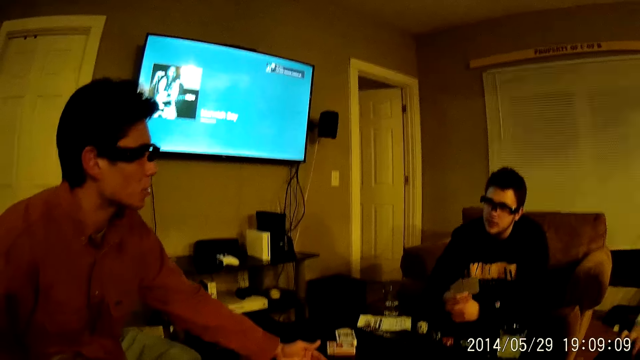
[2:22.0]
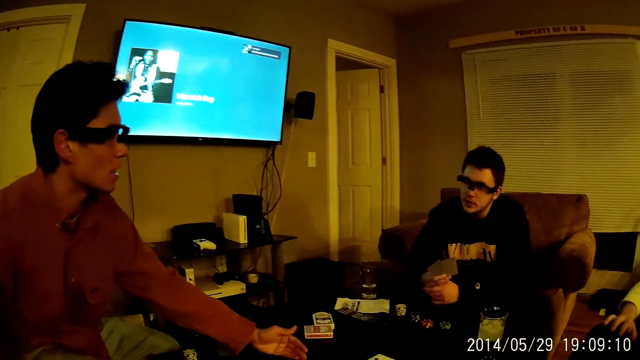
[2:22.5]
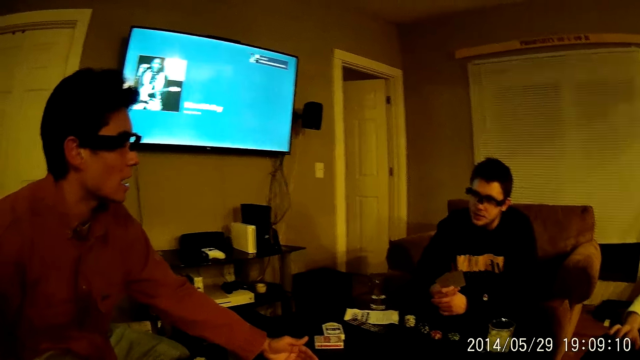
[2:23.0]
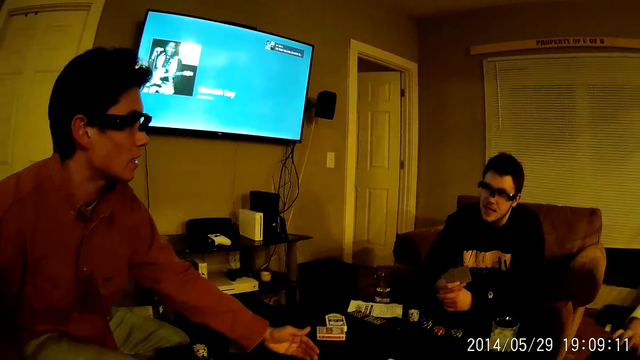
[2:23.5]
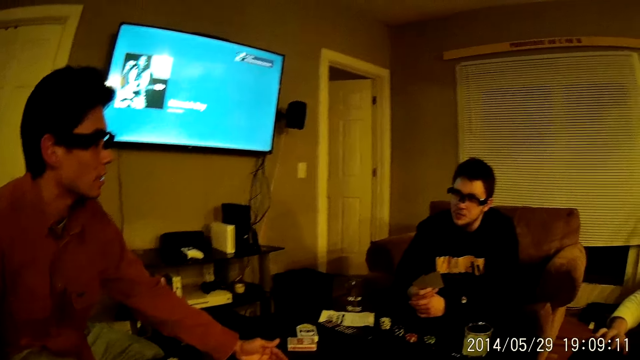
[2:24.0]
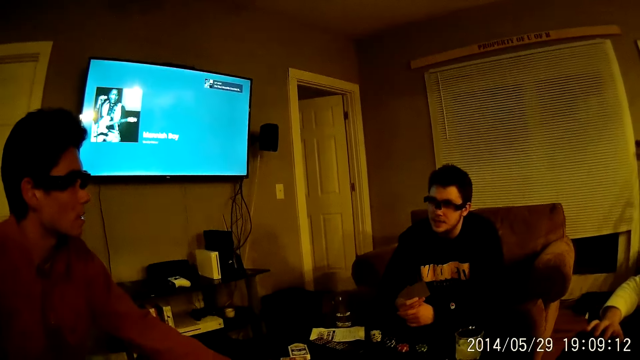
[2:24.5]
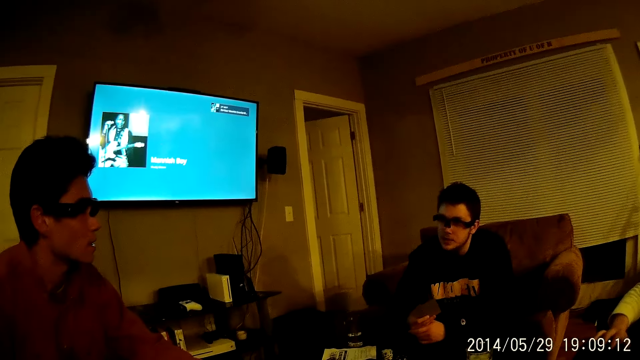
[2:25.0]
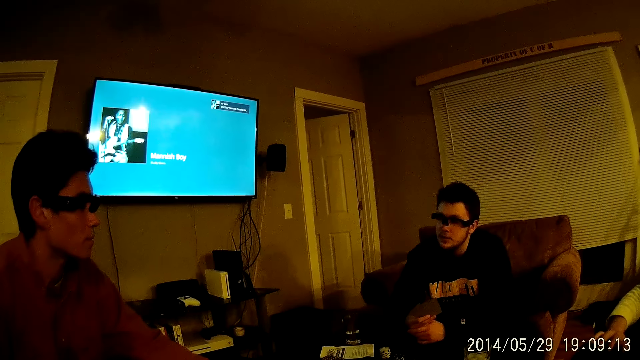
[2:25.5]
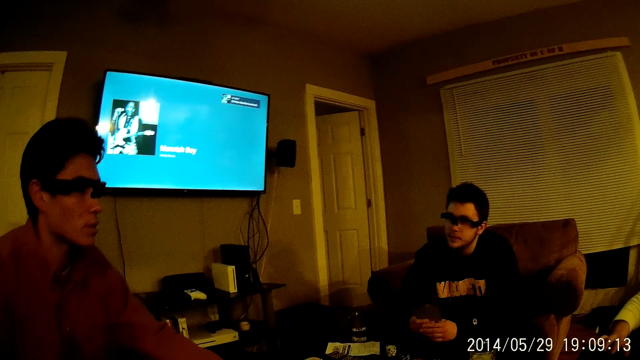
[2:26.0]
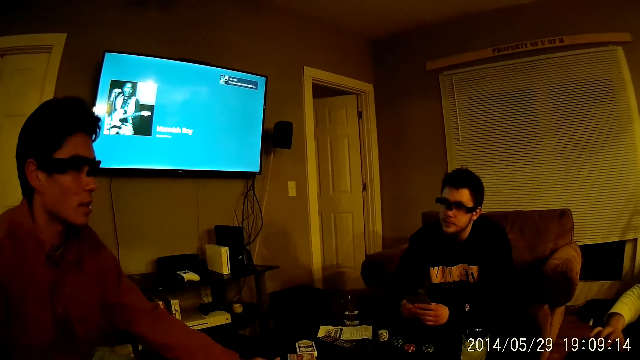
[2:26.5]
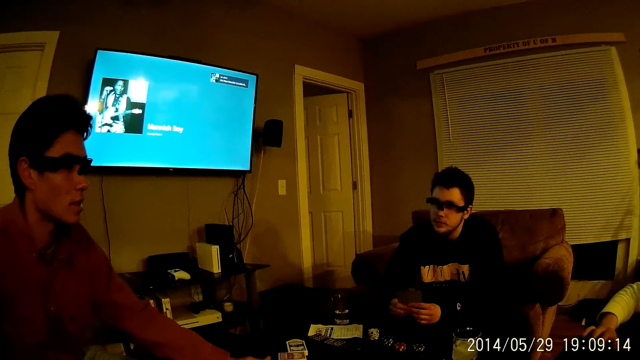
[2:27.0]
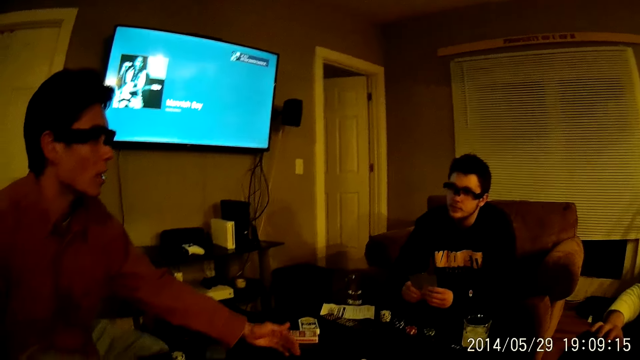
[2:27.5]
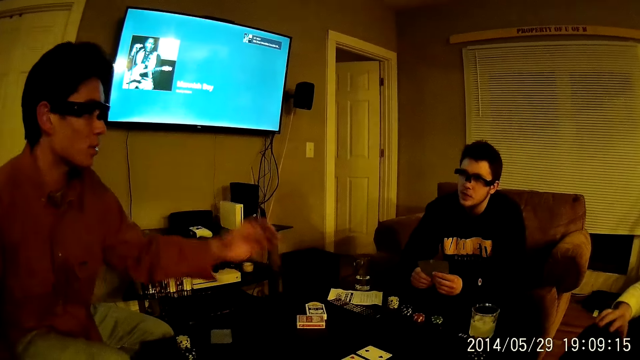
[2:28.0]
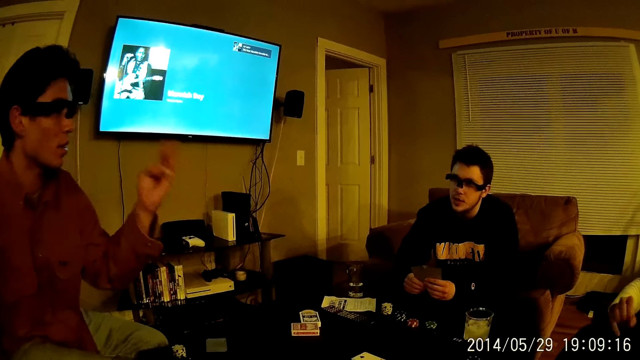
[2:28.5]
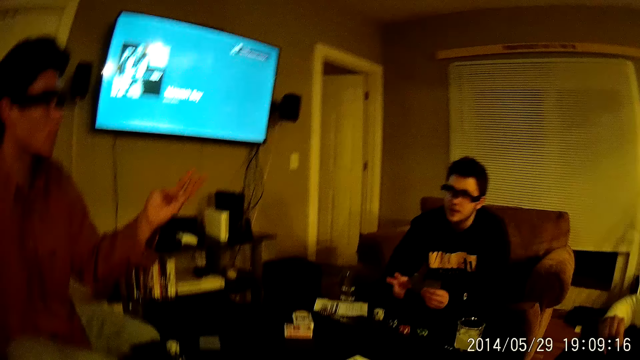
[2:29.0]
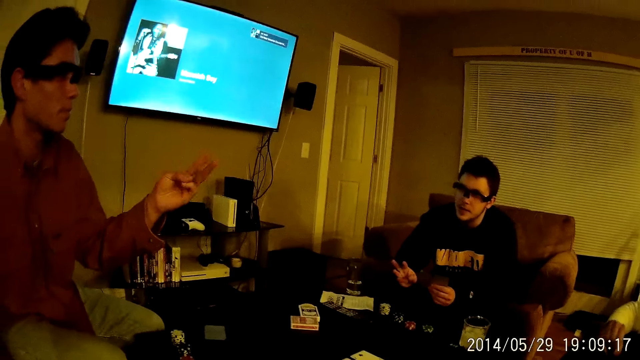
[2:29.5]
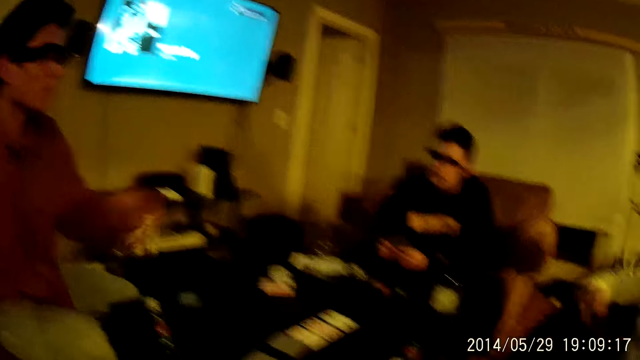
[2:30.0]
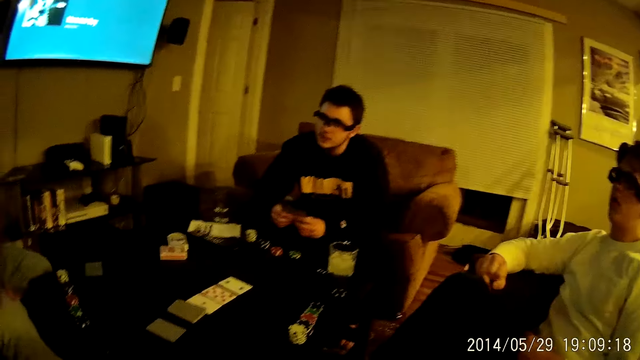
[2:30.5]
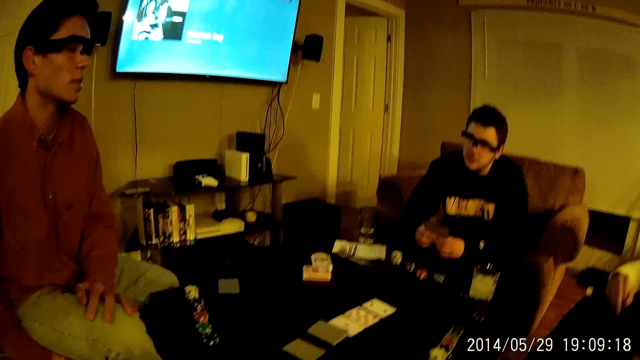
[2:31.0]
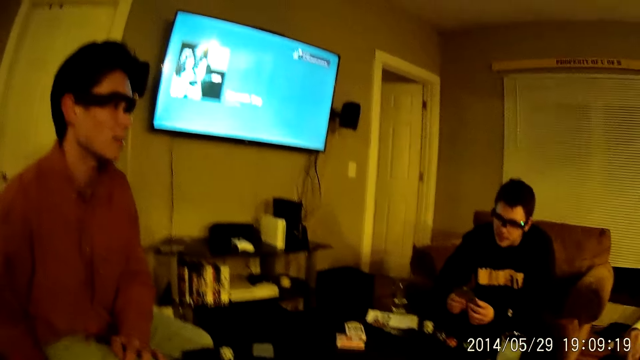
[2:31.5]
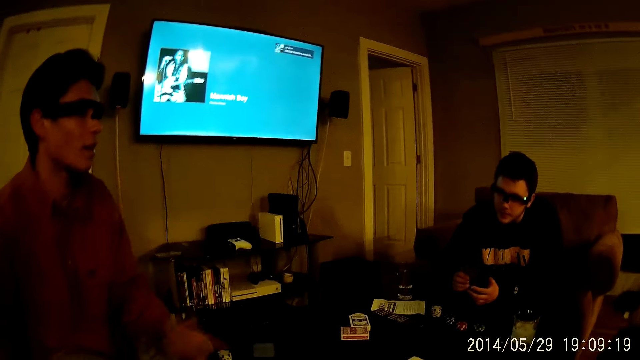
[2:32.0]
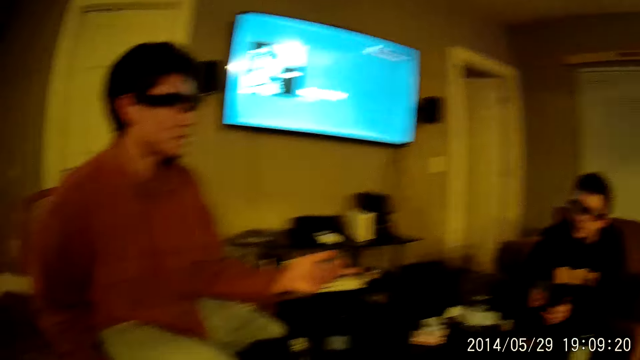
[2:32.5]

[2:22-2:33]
A man talks to another man, and the other man talks to the first man. A third man talks to the first man. The third man talks to the first man again, and the first man talks to the third man. The first man talks to the third man.

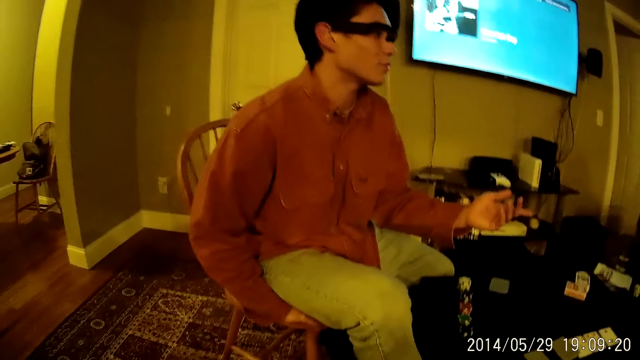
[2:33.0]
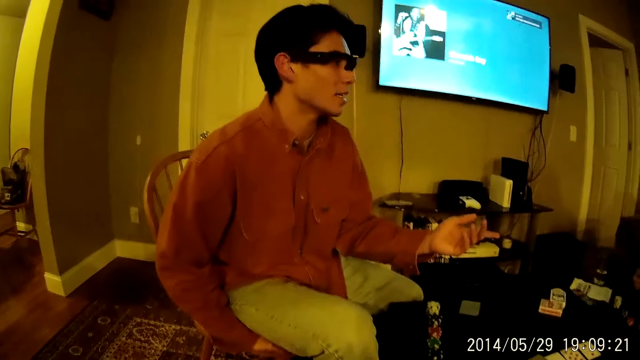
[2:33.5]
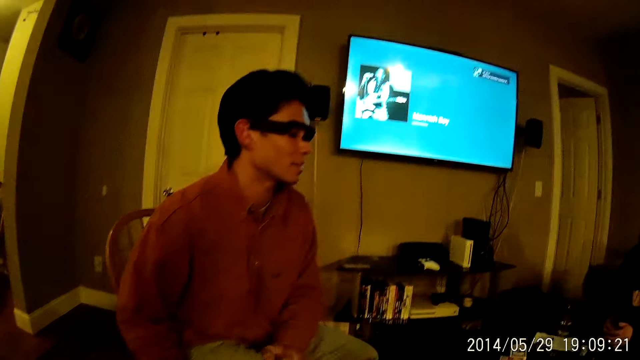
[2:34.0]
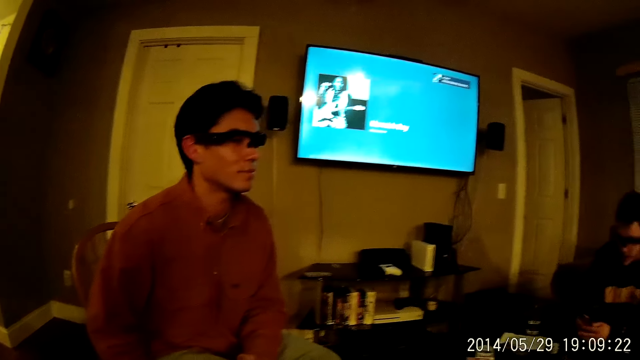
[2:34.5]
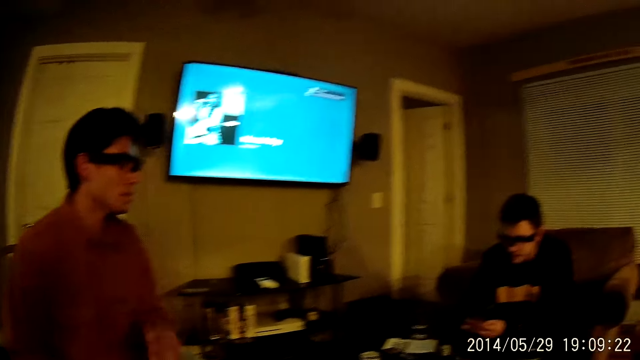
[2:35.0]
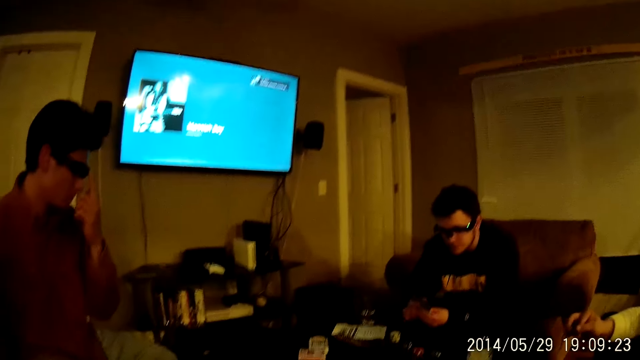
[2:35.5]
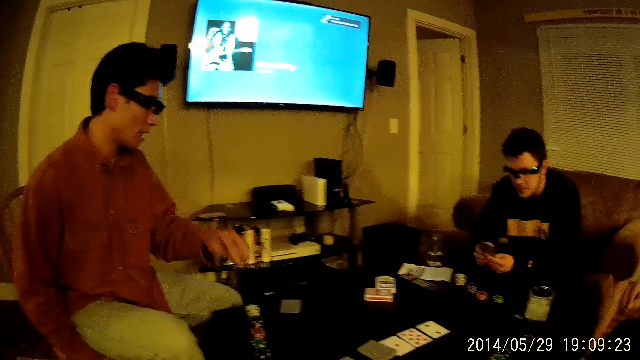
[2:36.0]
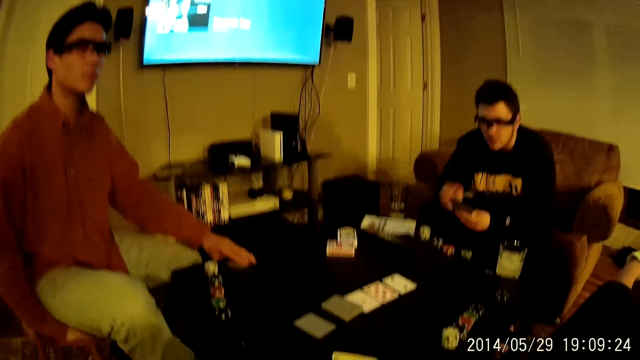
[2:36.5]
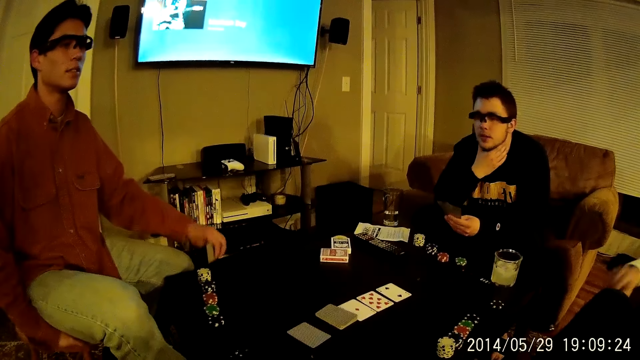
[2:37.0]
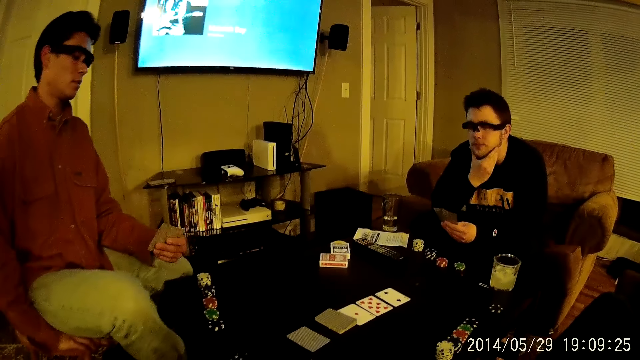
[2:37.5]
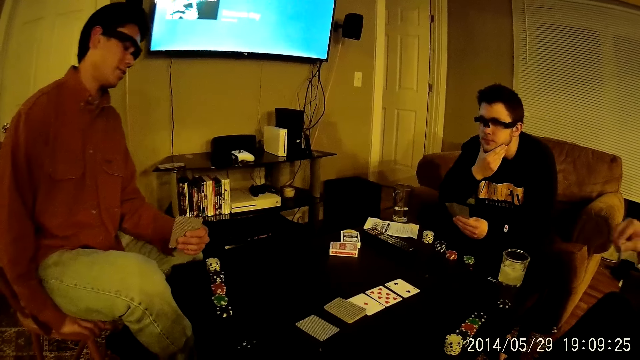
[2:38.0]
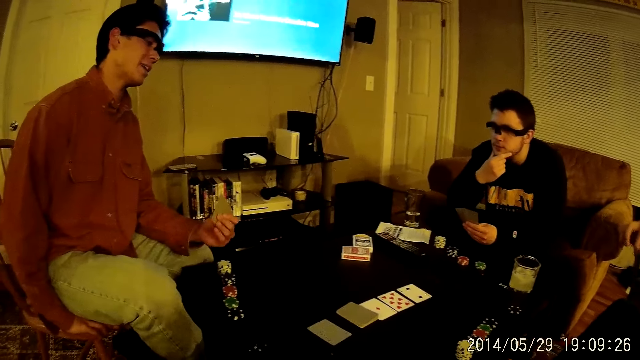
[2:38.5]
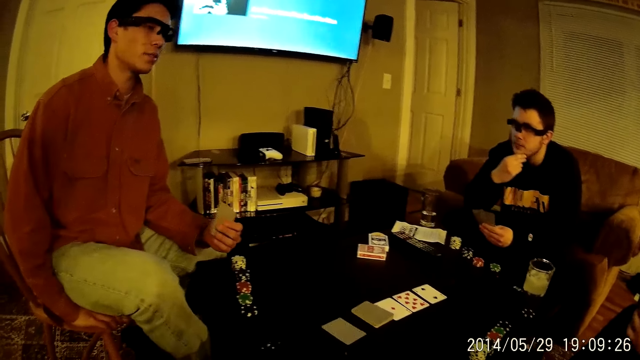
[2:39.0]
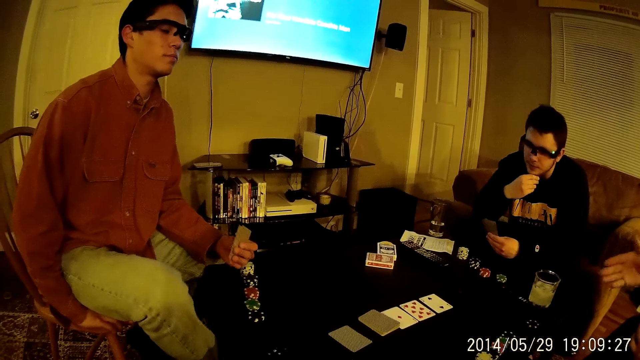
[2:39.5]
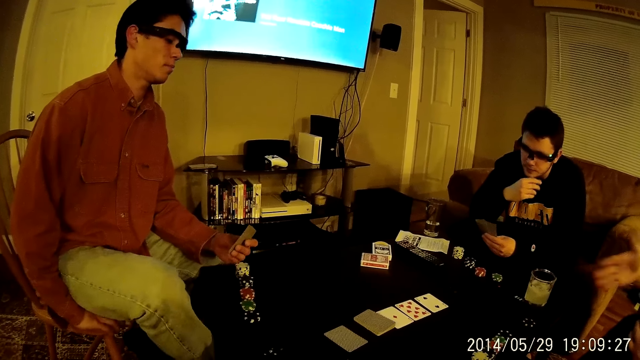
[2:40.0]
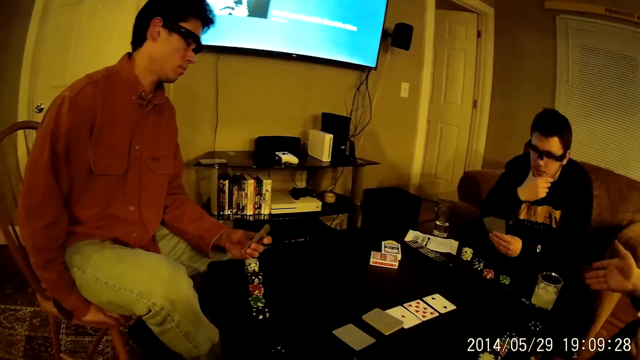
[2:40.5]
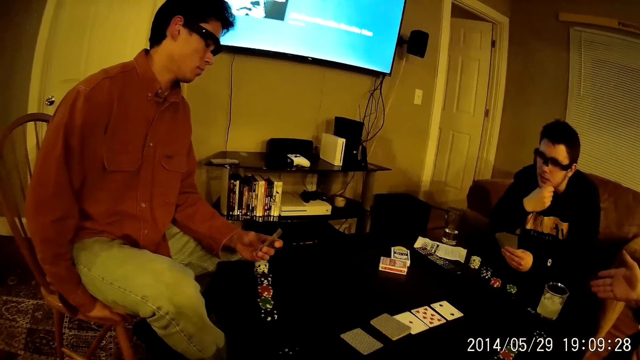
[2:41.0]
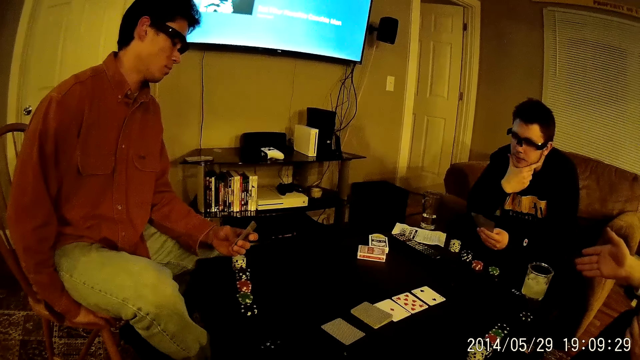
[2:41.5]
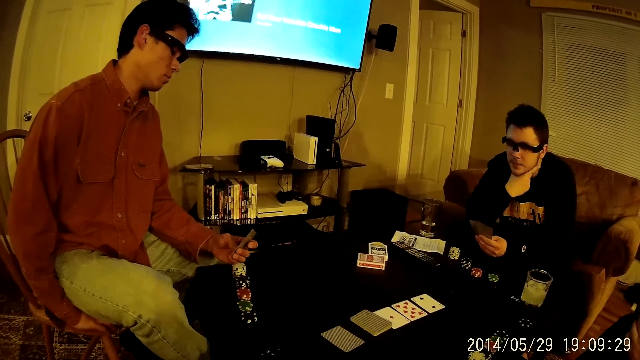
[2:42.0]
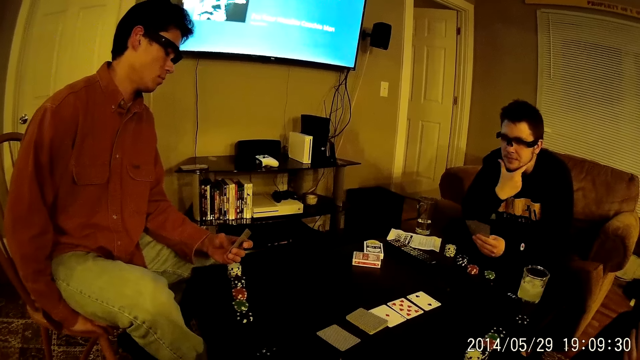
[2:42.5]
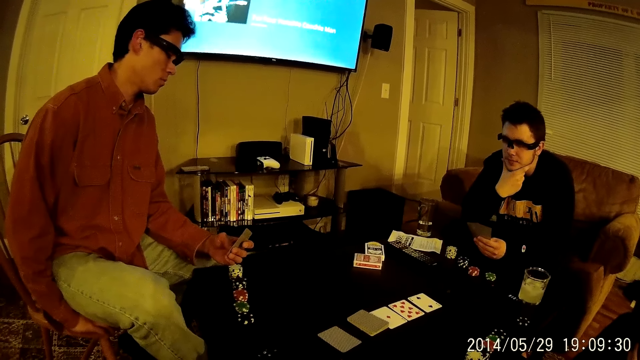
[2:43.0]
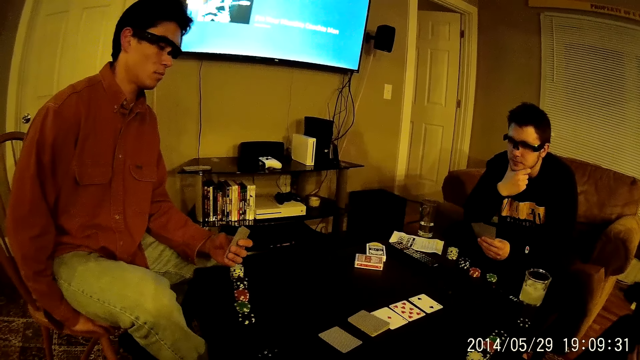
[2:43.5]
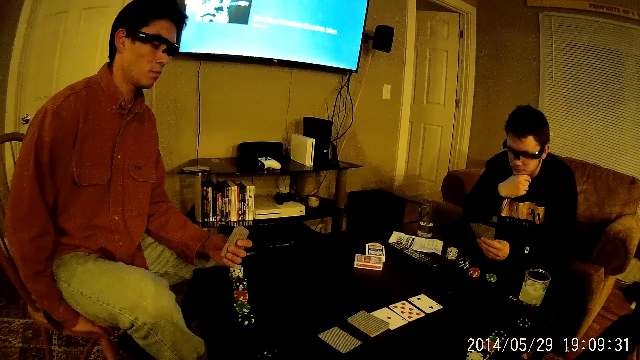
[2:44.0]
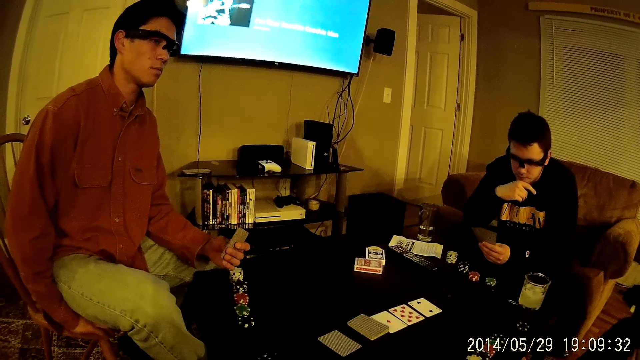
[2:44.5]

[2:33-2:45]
A man talks to another man, and the other man talks to the first man. The other man talks to the first man. The first man adjusts the glasses on his face with his left hand. The other man talks to the first man. The first man picks up the cards on the table with his left hand. The other man talks to the first man. The first man hits the cards on the table. The other man talks to the first man, and the first man talks to the other man.
